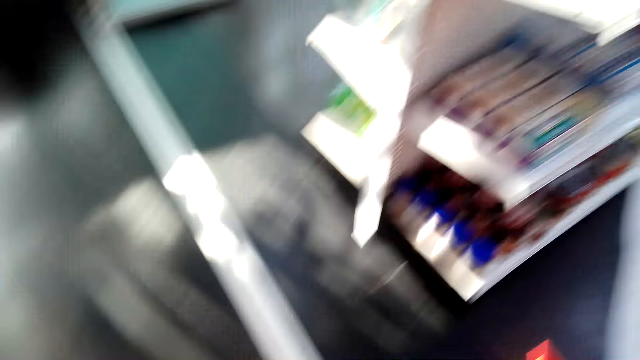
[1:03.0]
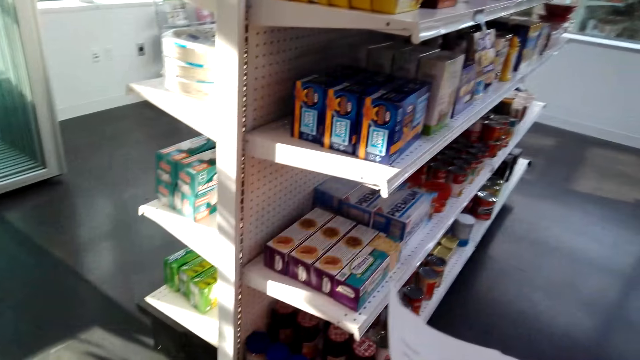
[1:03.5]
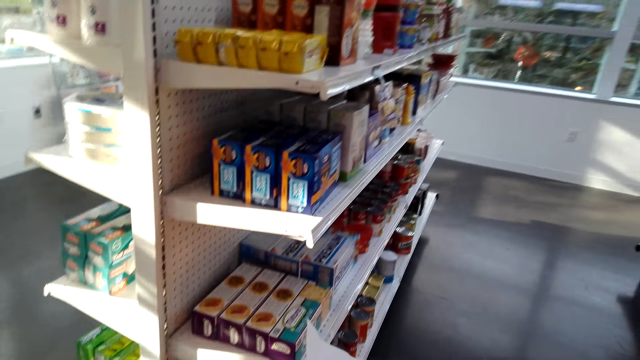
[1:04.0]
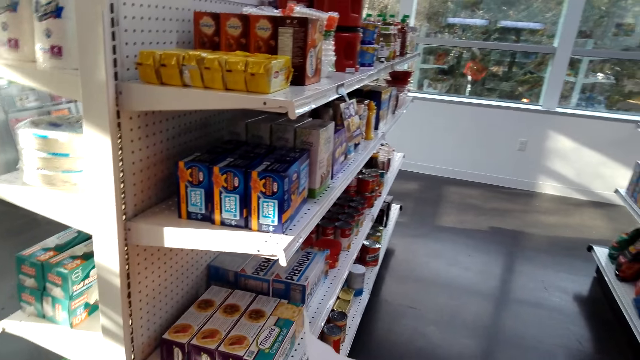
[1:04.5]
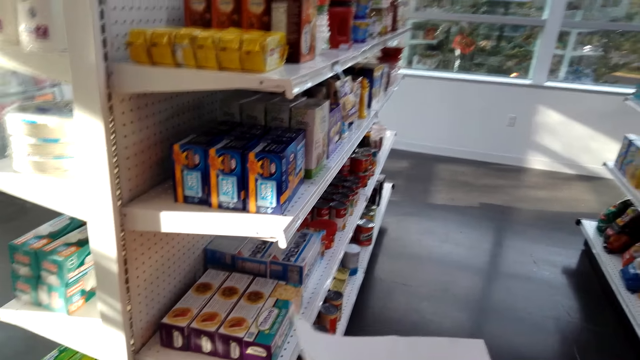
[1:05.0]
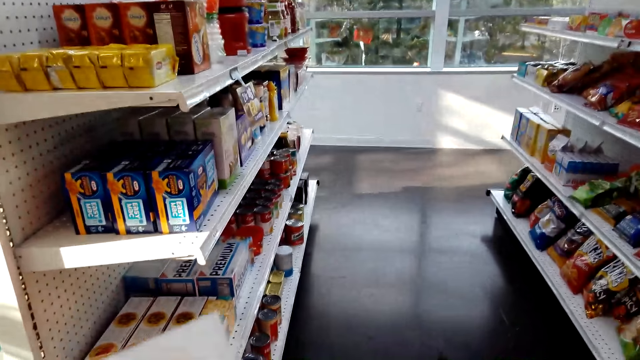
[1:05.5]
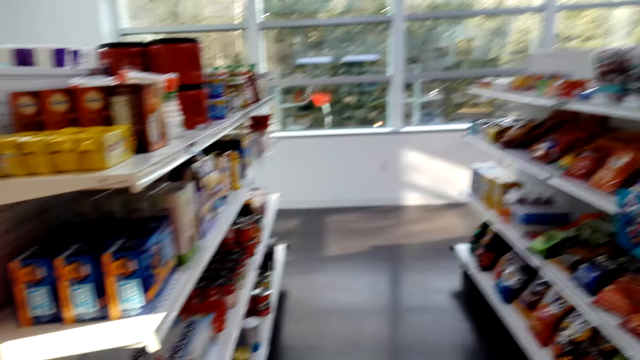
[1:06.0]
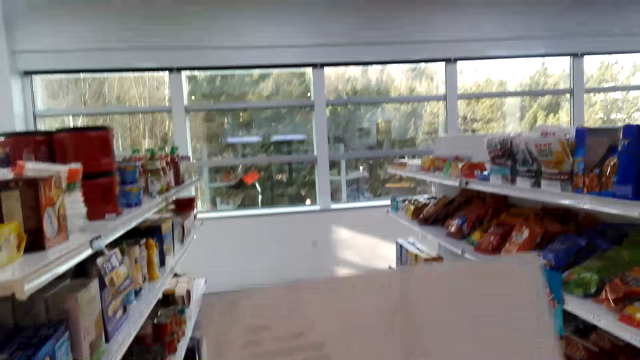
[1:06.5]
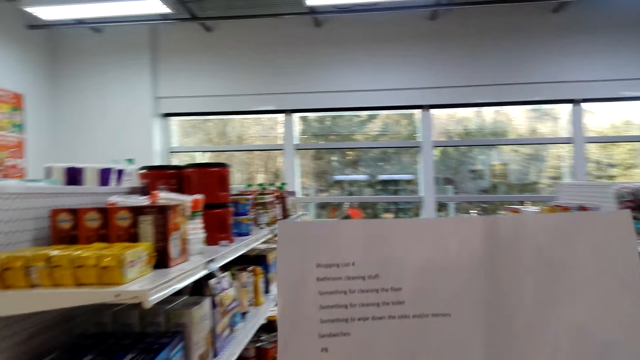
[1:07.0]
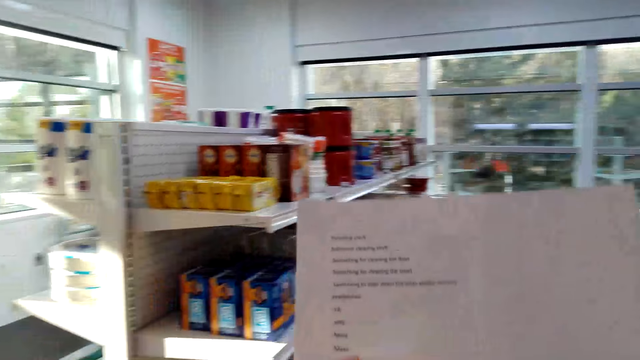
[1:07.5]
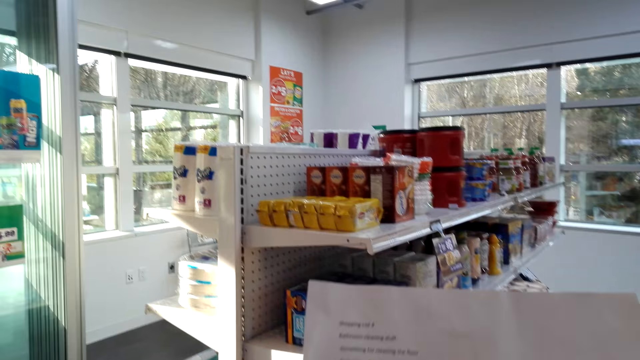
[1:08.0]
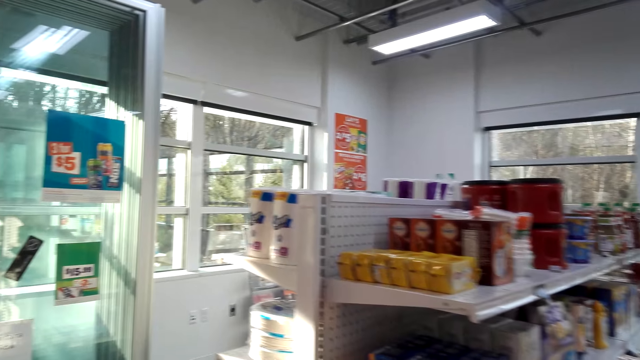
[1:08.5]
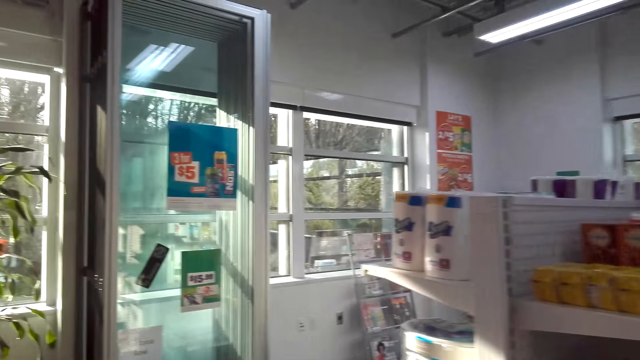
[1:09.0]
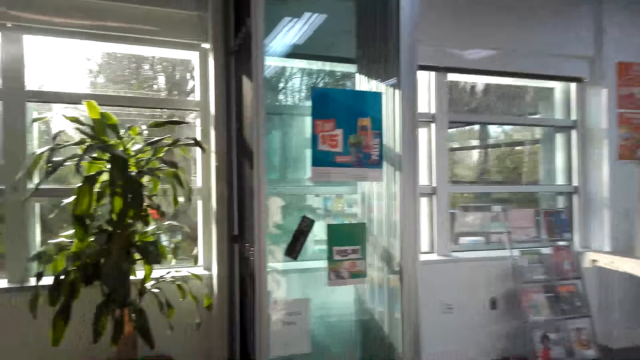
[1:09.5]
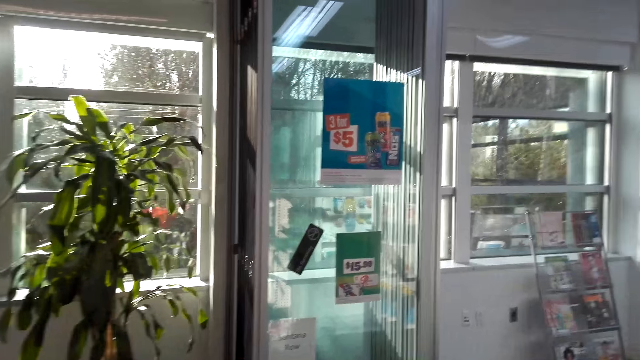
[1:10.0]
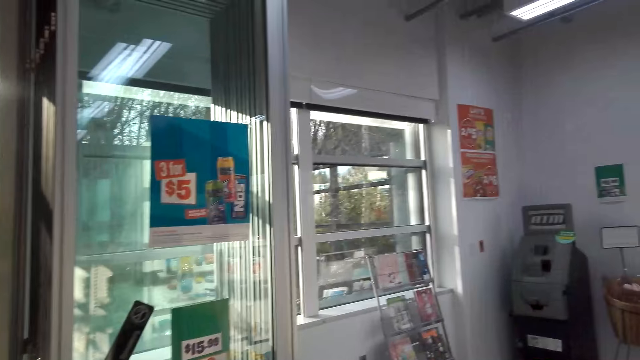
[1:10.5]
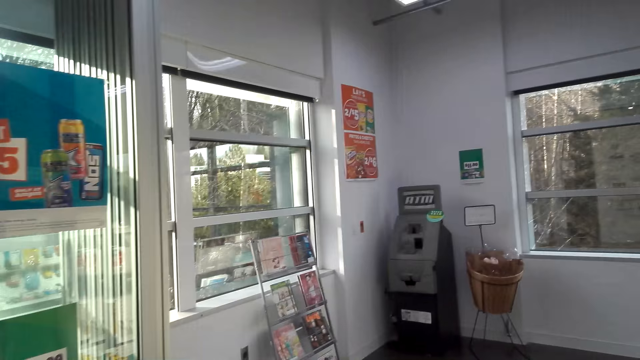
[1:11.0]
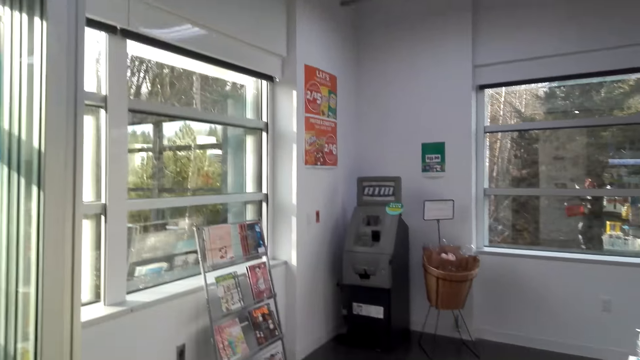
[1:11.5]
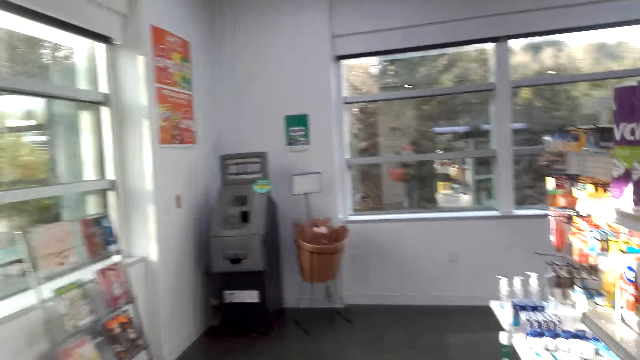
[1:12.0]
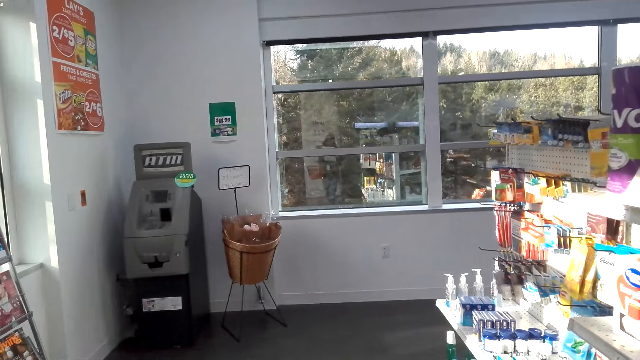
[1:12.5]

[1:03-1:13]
The camera wearer holds the shopping basket with another hand. They lift the paper. They look at the paper. They move around the supermarket.

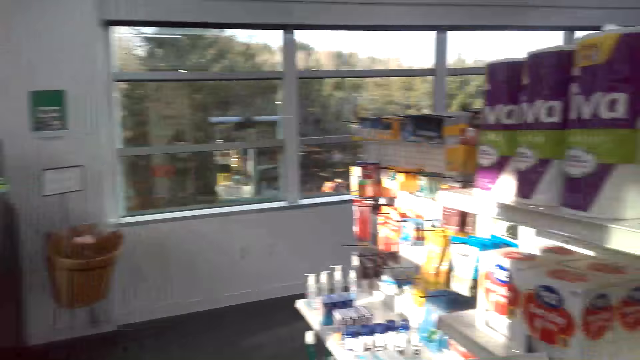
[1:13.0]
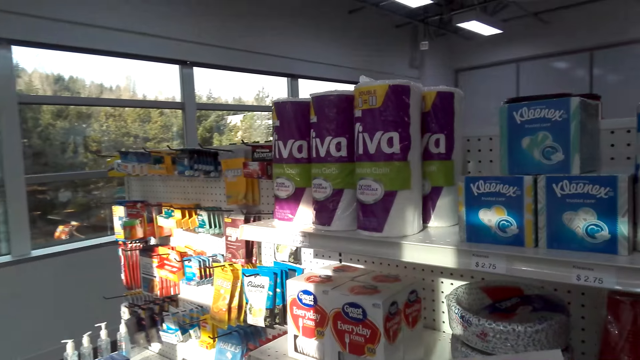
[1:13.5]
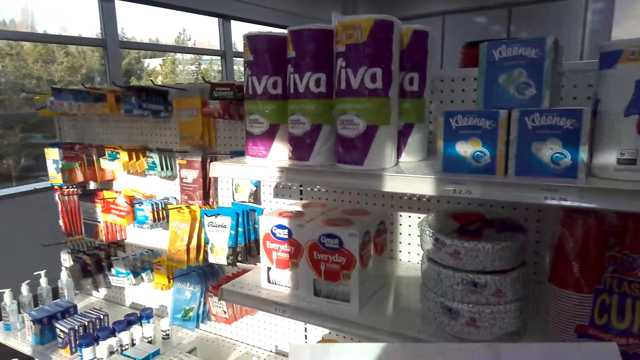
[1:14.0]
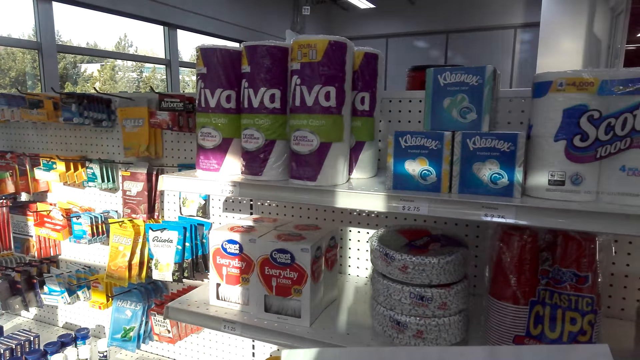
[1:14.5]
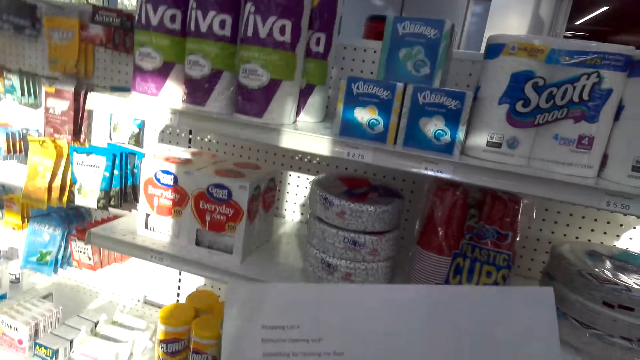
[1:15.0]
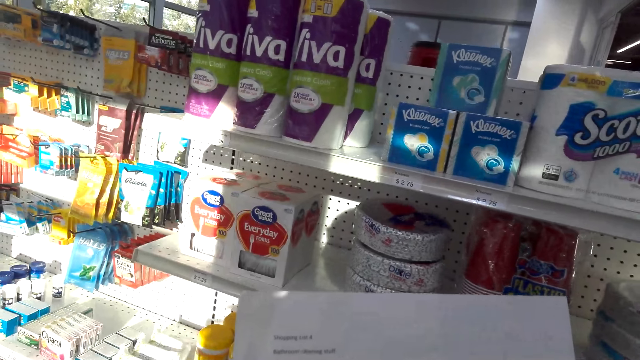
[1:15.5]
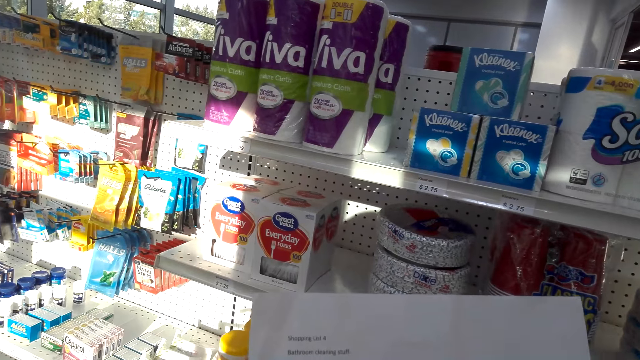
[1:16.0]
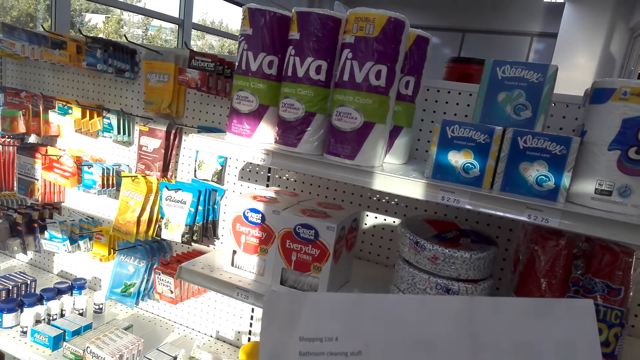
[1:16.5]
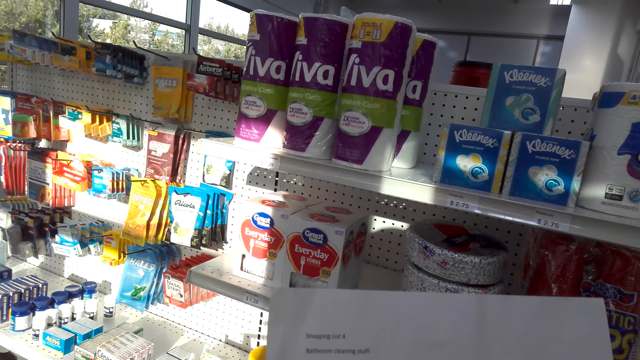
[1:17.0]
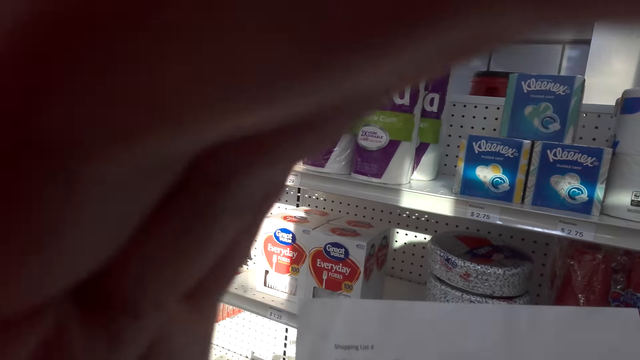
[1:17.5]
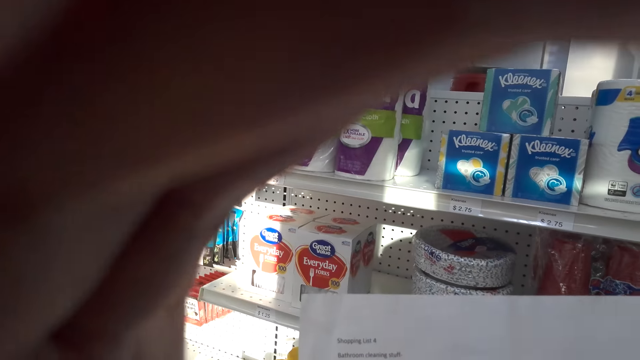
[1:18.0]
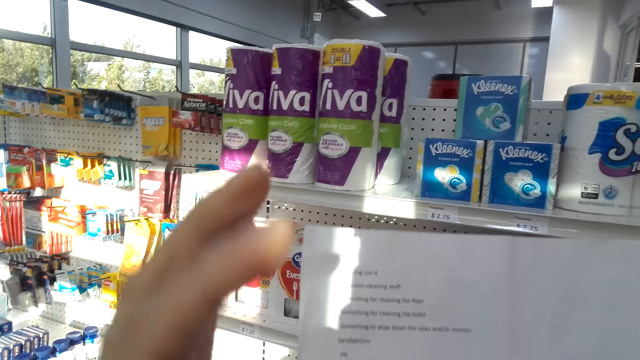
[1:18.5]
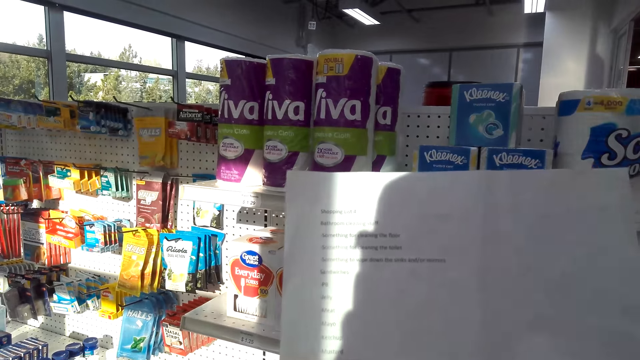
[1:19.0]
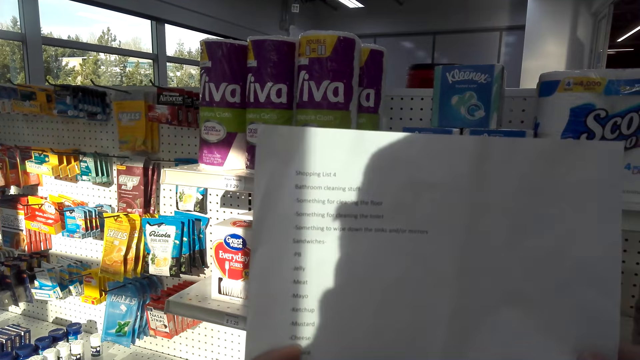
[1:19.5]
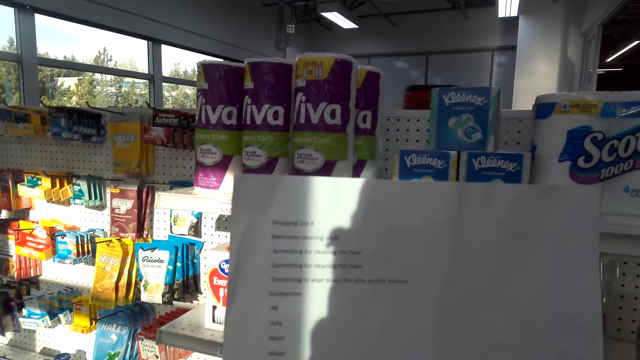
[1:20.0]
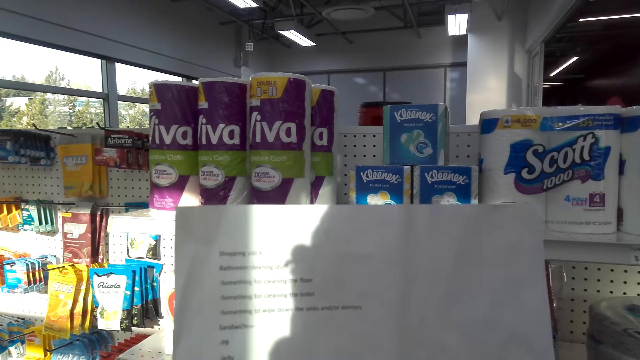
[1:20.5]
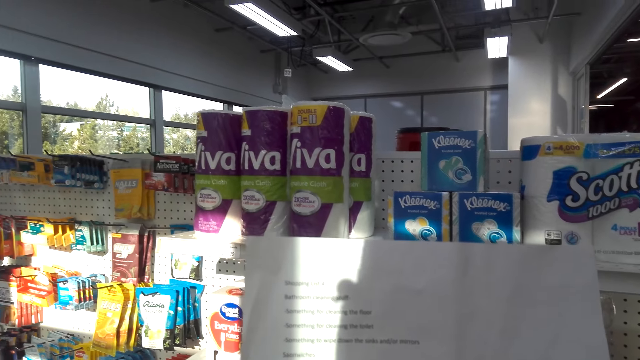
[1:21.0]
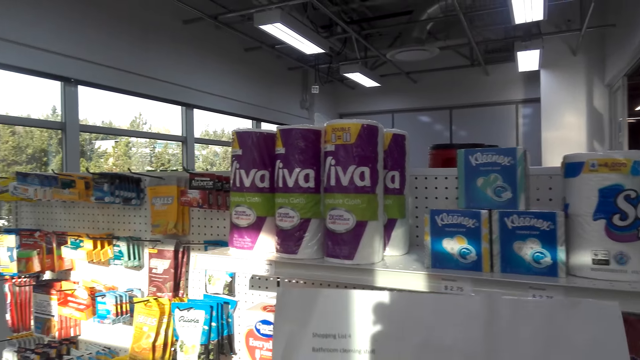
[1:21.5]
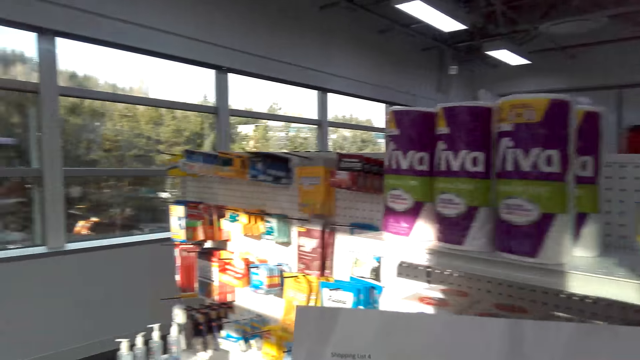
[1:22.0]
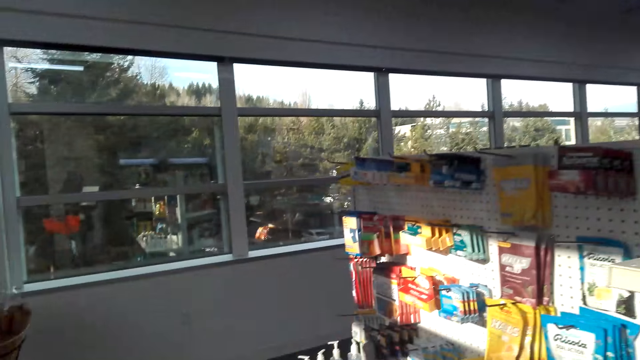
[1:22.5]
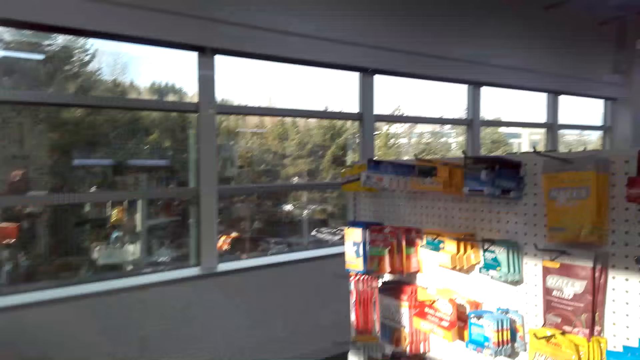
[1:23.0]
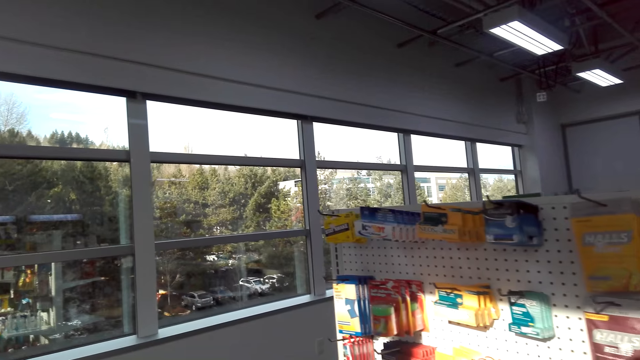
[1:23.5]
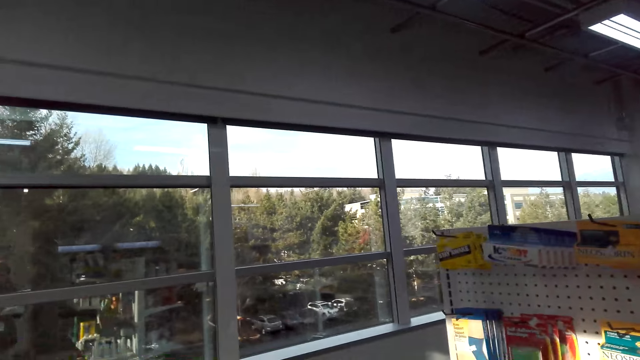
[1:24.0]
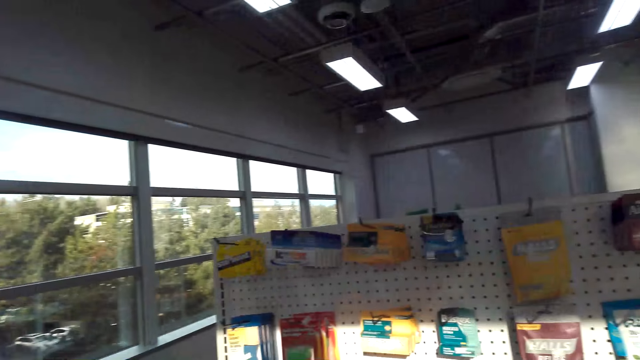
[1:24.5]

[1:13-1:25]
The camera wearer looks at the items on the shelves. They move around the supermarket and look at the items on the shelves.
